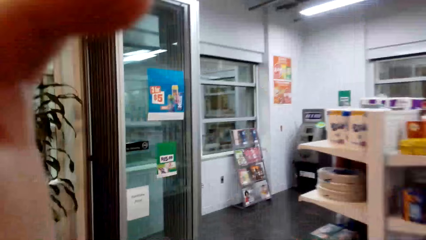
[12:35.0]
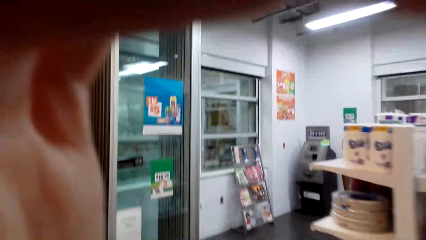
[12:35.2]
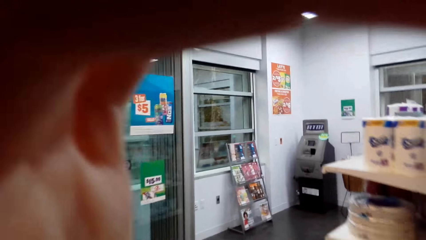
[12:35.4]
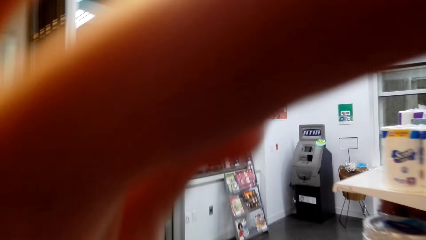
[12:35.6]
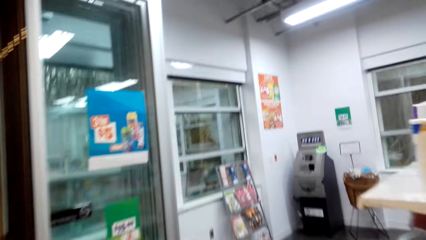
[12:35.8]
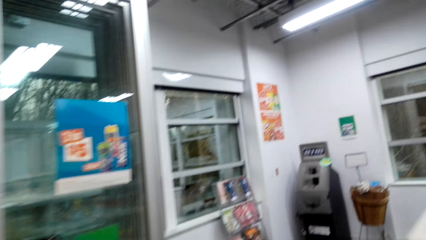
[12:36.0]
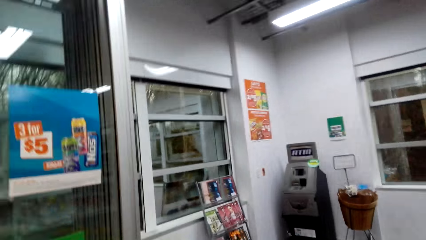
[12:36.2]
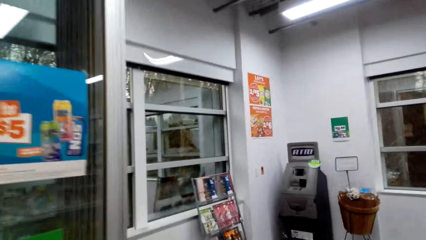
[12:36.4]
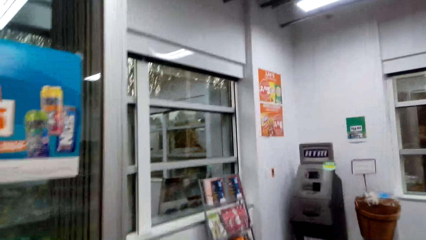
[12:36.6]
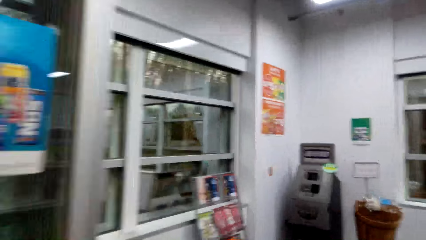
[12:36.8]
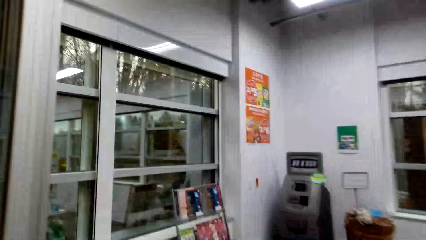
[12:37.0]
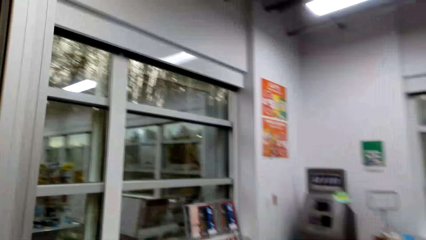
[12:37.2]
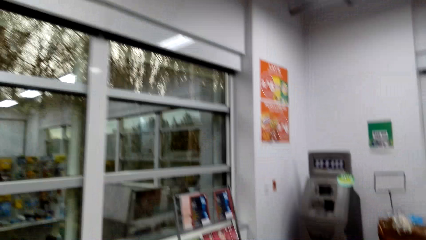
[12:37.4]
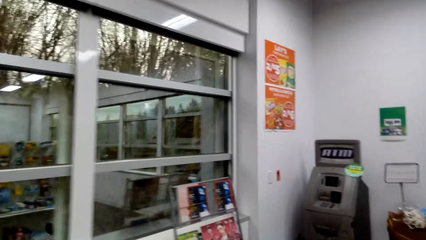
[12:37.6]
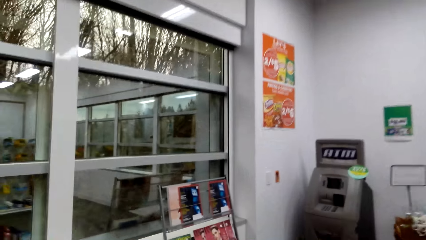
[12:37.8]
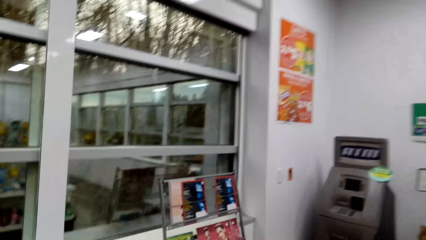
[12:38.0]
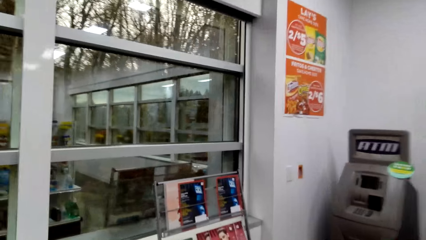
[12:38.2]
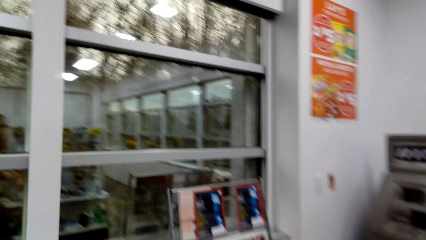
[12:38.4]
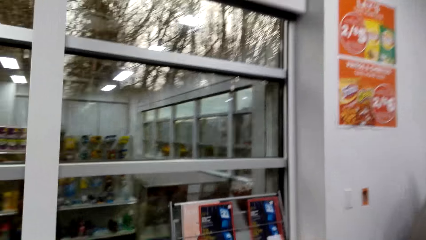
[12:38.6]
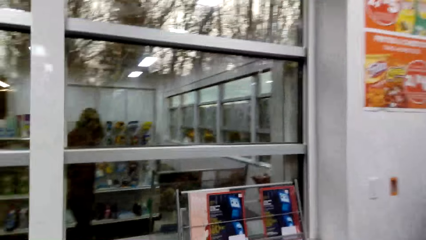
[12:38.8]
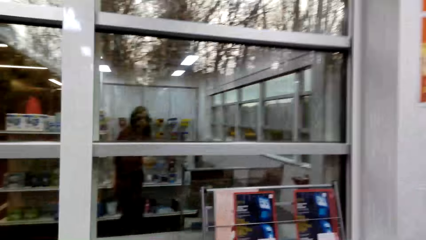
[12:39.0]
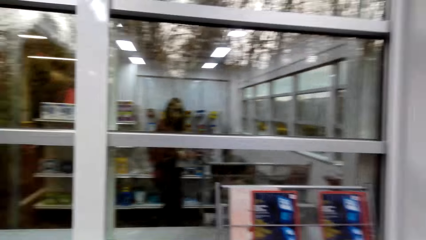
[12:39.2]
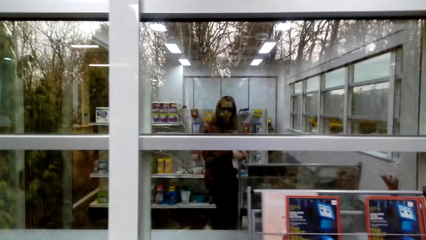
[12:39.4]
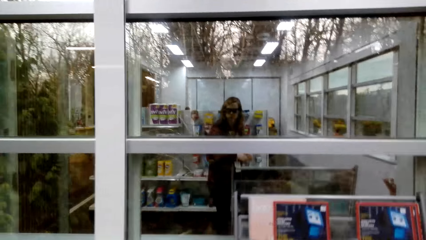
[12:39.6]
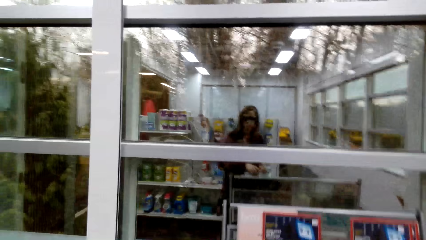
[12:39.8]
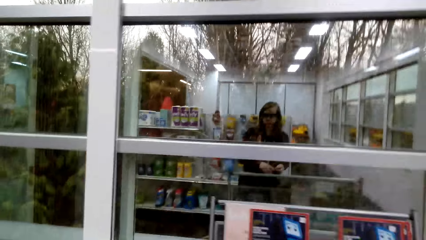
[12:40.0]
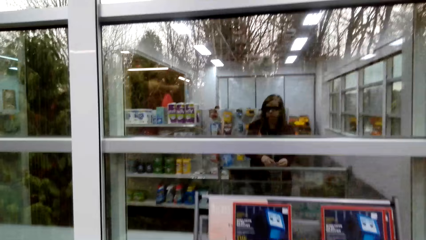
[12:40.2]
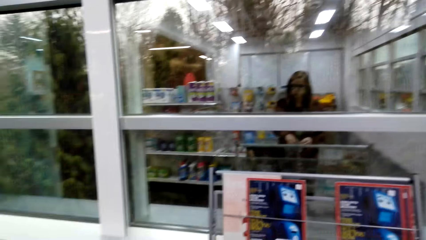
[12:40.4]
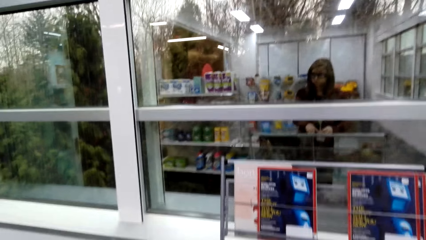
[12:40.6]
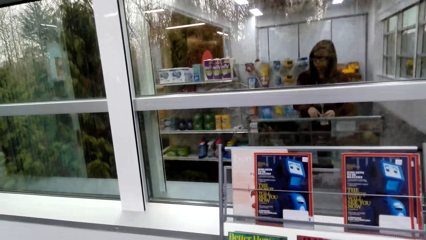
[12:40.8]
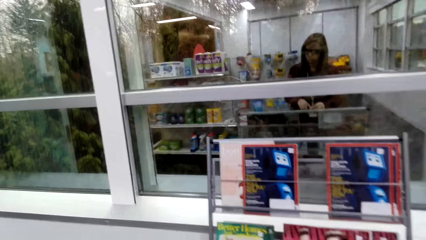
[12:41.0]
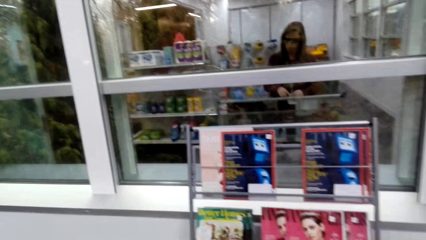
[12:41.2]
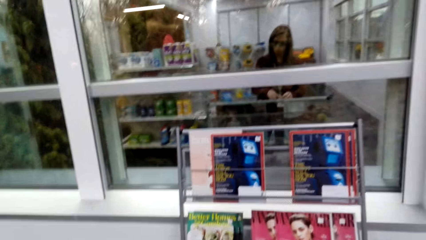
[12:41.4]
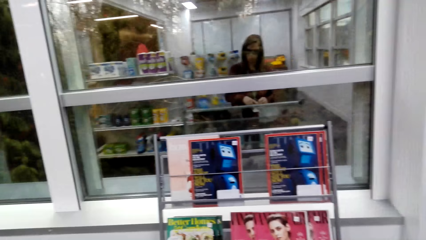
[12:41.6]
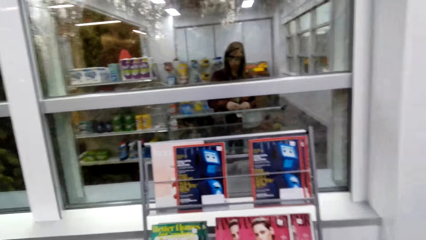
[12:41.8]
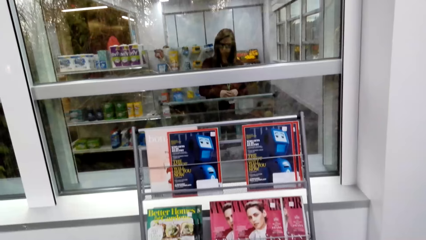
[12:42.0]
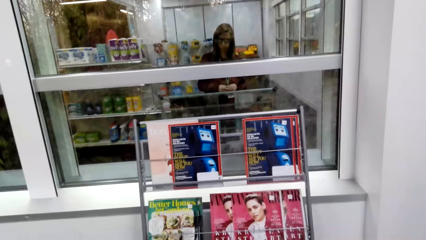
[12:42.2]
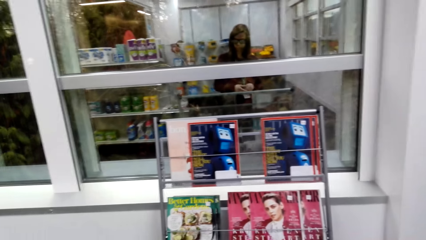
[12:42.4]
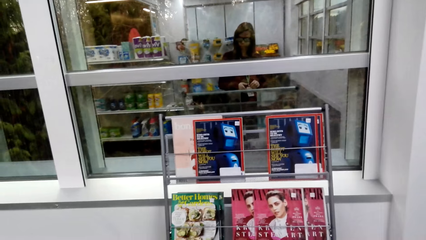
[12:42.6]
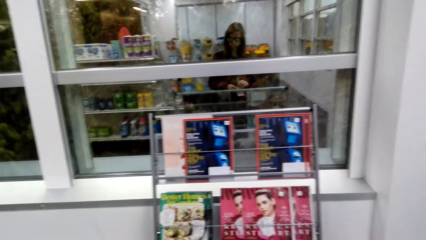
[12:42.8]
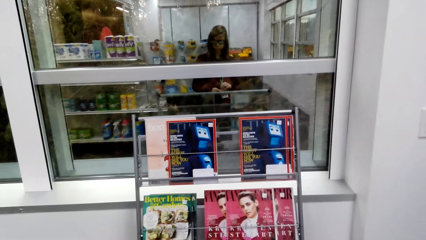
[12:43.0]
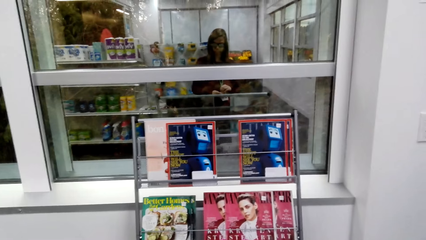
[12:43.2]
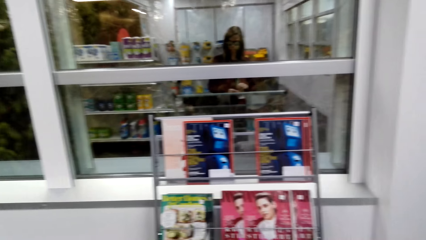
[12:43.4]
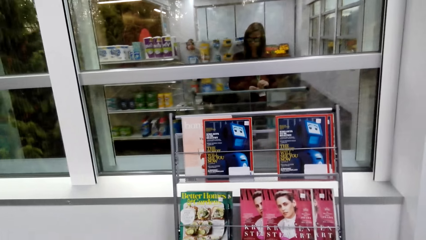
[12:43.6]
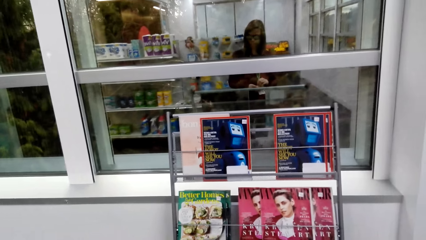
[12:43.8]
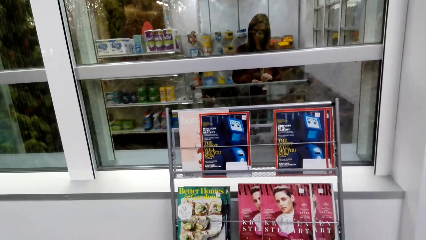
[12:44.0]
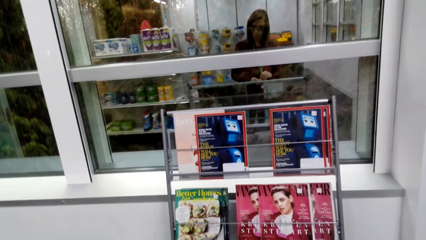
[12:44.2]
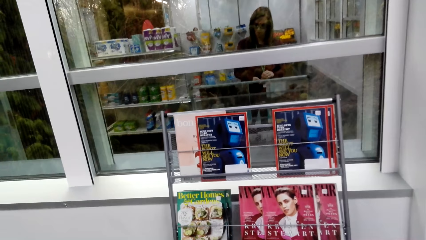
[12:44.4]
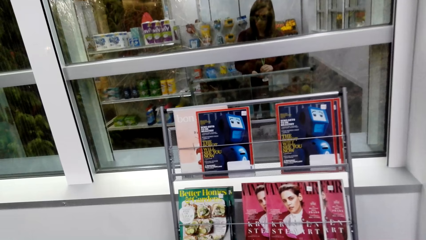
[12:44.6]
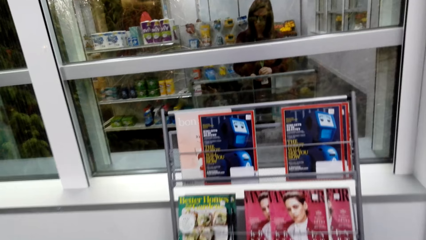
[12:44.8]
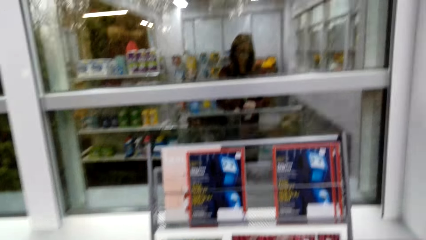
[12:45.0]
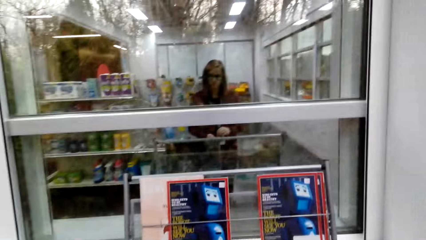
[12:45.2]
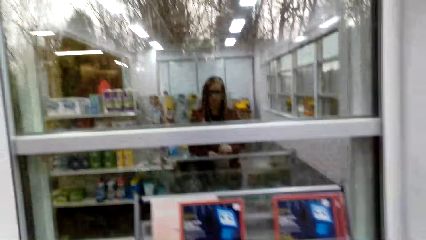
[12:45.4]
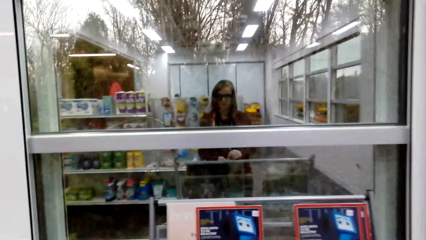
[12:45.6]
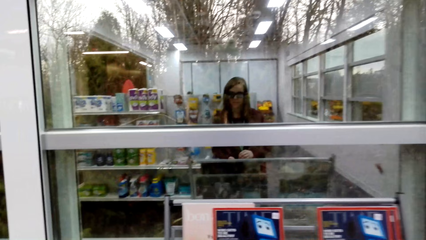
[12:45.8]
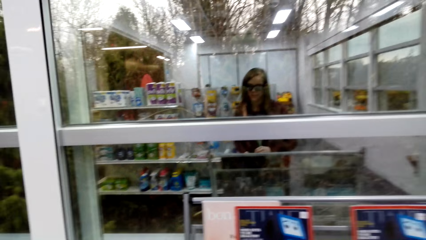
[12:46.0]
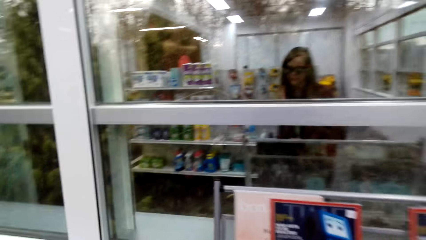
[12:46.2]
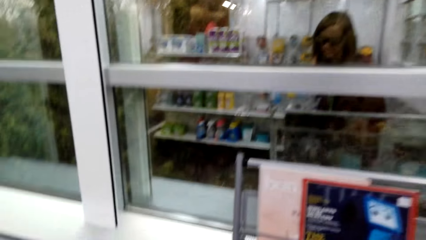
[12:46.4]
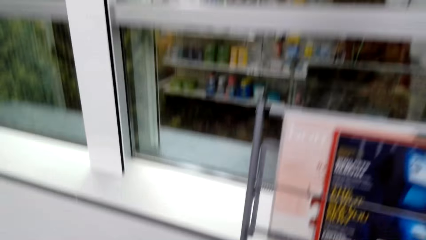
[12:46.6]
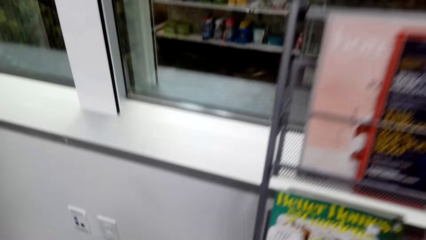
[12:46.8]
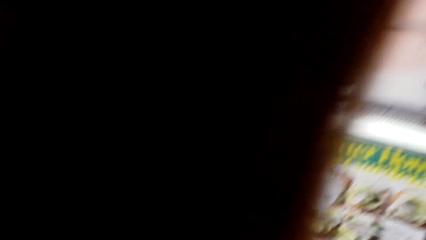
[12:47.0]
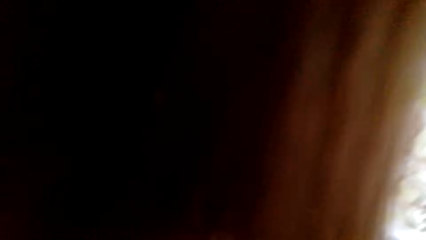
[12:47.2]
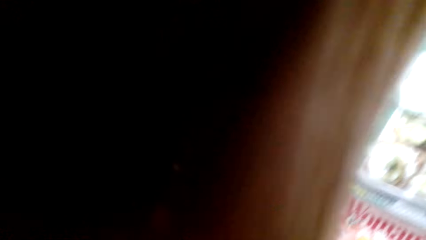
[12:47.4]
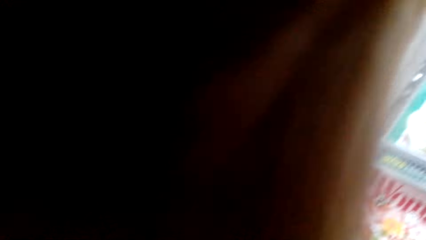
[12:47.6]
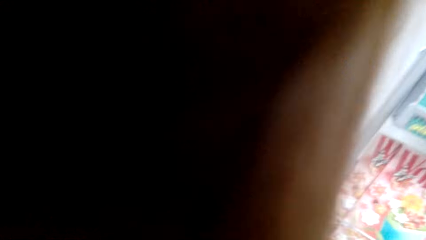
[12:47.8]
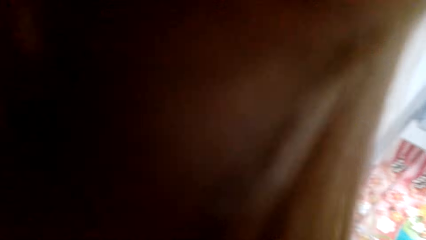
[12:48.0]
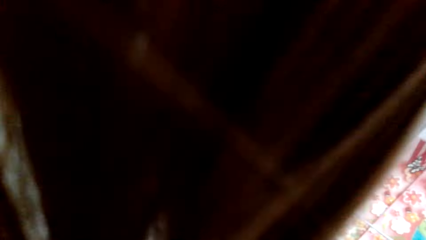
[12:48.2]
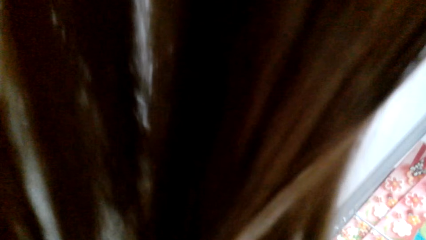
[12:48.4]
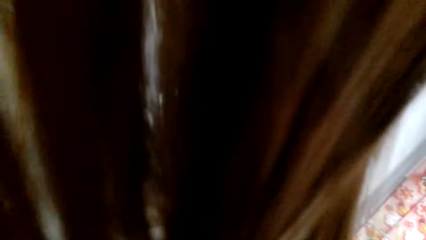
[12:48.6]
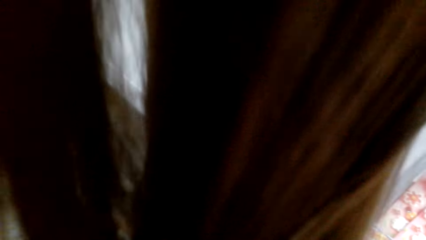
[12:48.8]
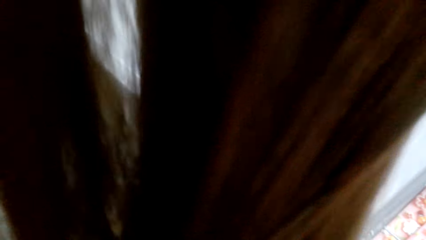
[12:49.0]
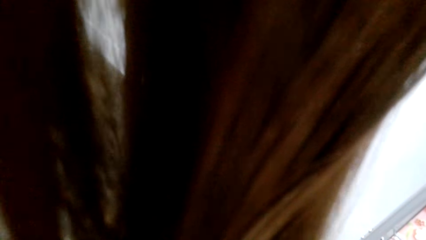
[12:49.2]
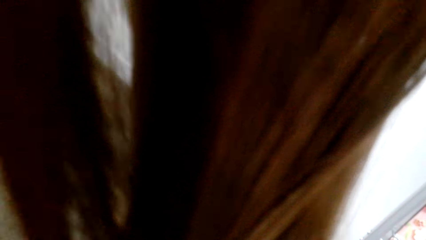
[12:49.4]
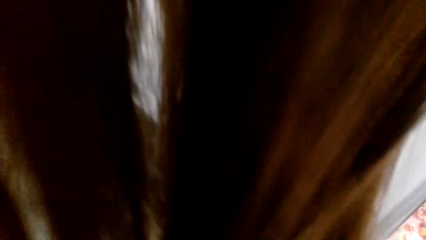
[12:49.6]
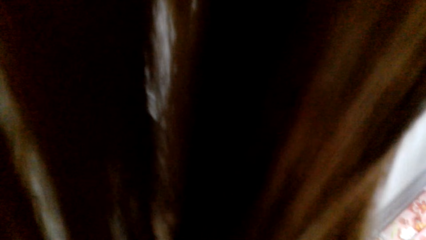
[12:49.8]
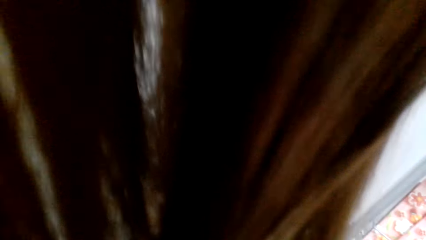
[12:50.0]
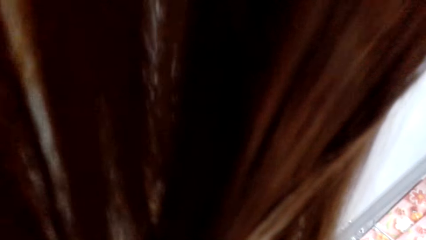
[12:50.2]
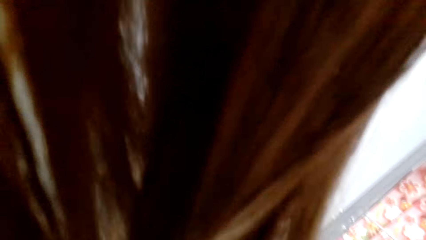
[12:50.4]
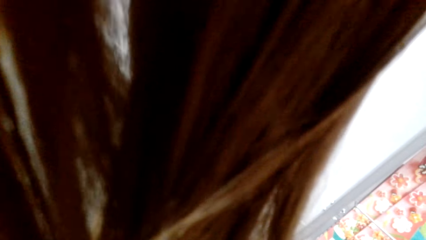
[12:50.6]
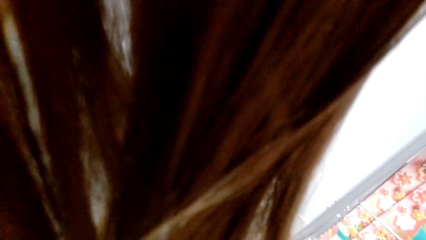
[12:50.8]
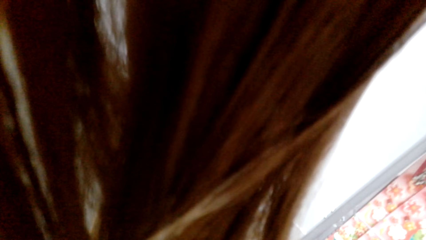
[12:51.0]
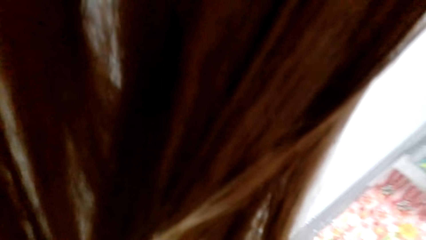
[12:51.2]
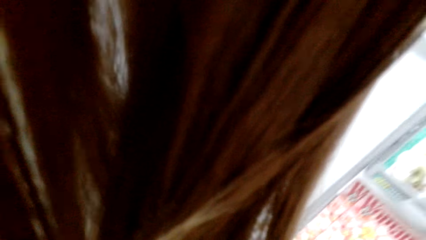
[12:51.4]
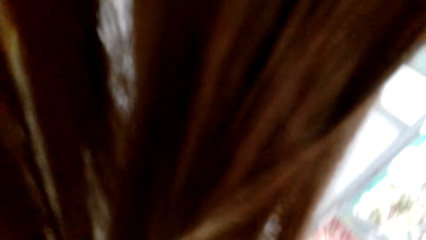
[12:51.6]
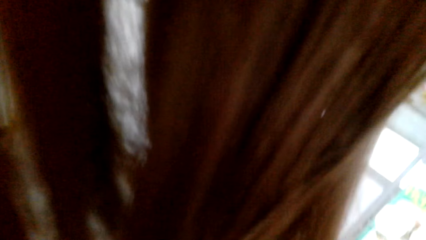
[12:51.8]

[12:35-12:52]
The camera wearer reaches for her face. She fixes the camera. She walks towards the magazine stand. She looks at the magazines in the stand. She moves towards the magazine stand. She bends towards the floor. She stares at the magazines.
